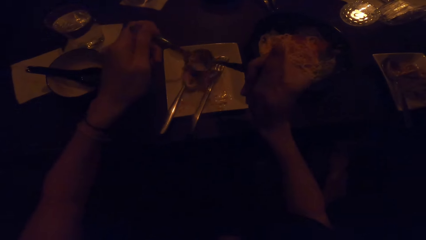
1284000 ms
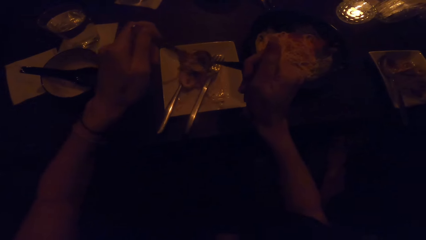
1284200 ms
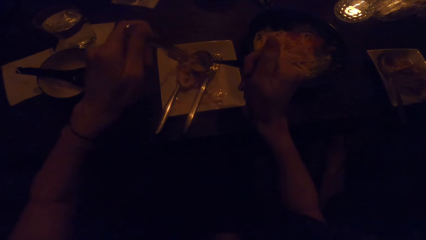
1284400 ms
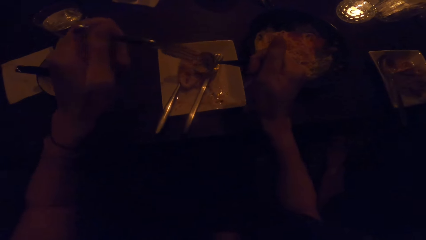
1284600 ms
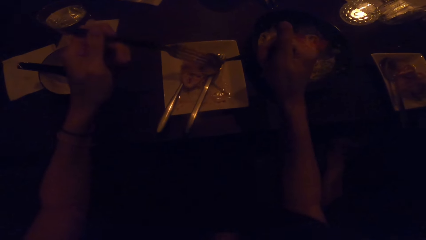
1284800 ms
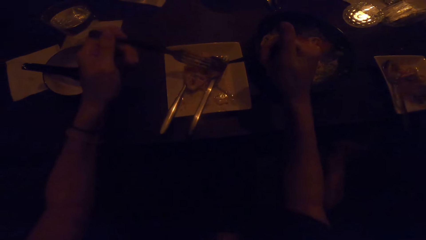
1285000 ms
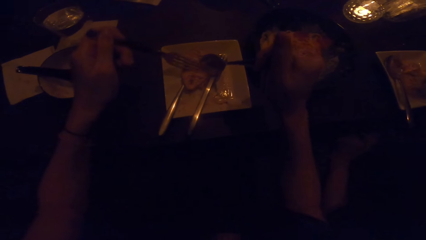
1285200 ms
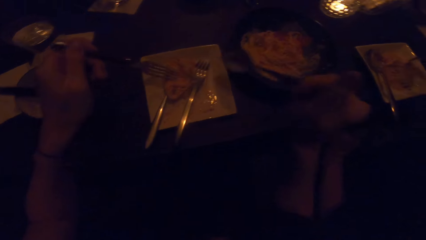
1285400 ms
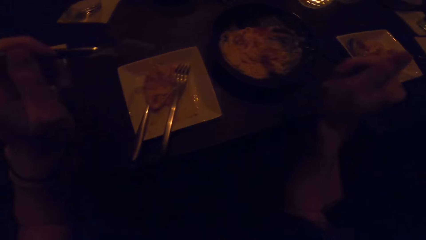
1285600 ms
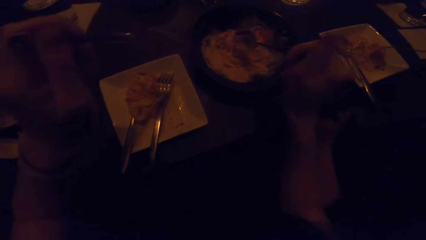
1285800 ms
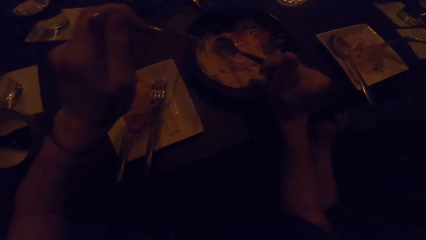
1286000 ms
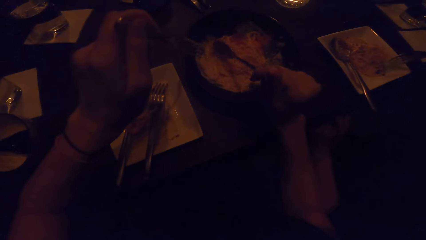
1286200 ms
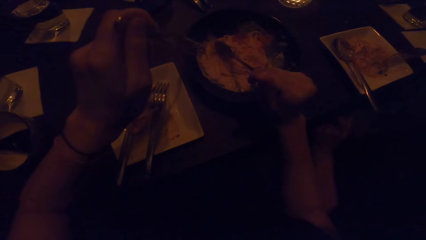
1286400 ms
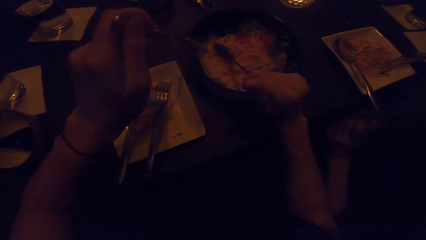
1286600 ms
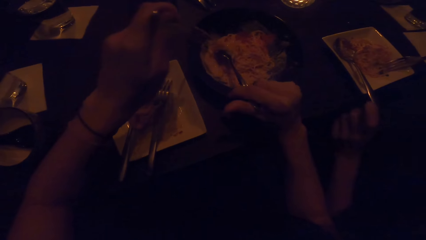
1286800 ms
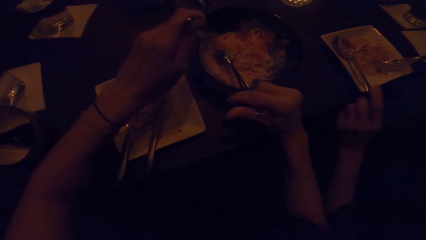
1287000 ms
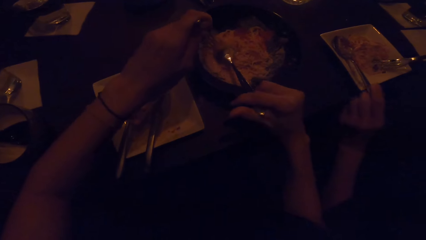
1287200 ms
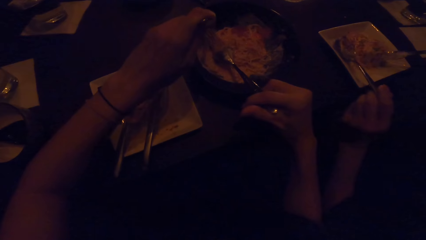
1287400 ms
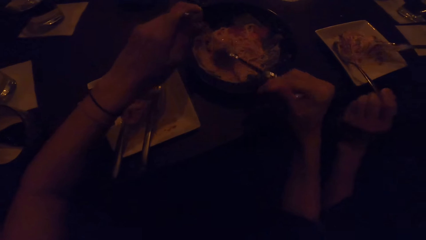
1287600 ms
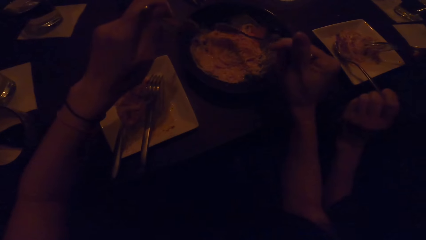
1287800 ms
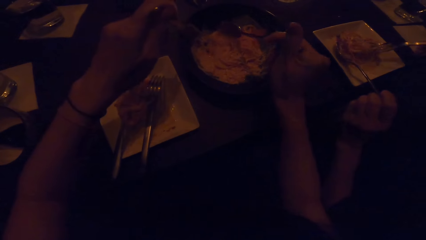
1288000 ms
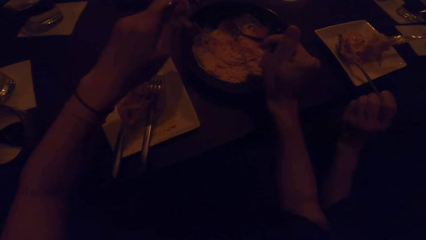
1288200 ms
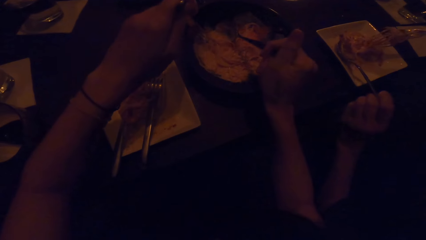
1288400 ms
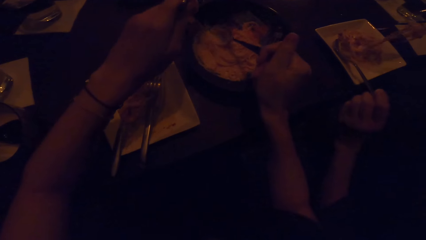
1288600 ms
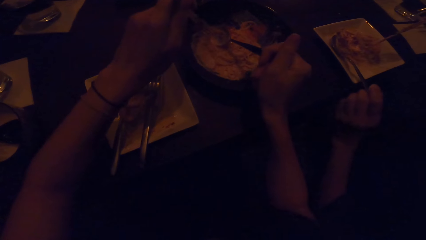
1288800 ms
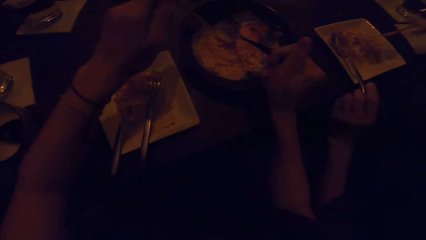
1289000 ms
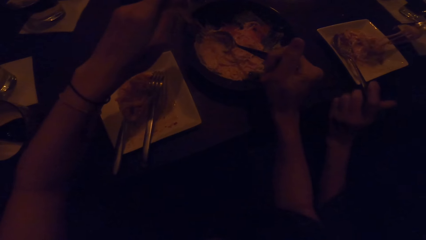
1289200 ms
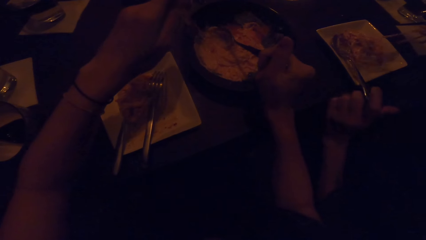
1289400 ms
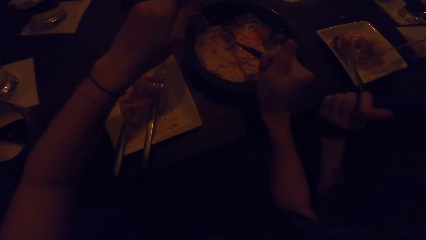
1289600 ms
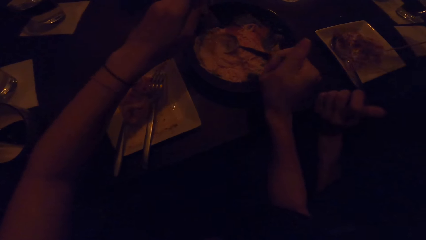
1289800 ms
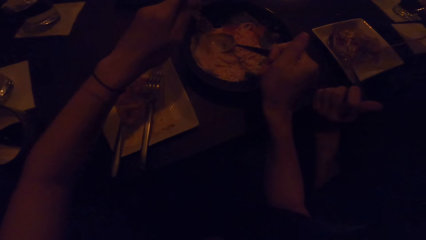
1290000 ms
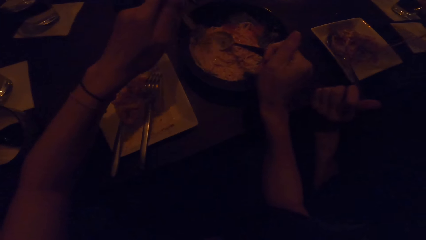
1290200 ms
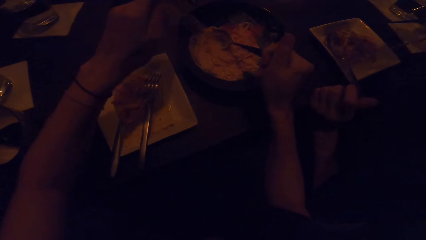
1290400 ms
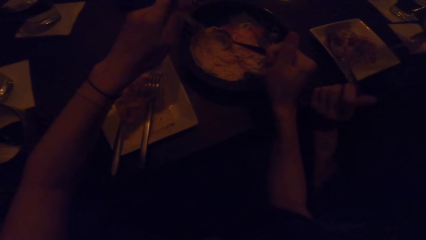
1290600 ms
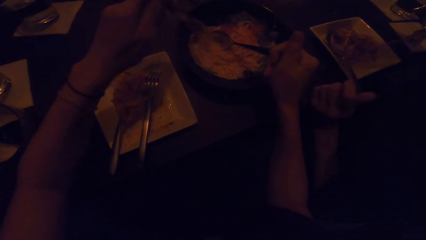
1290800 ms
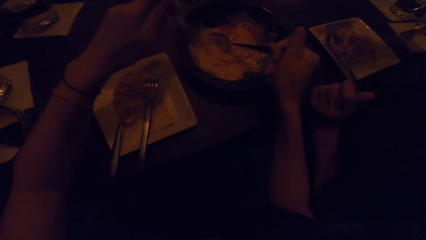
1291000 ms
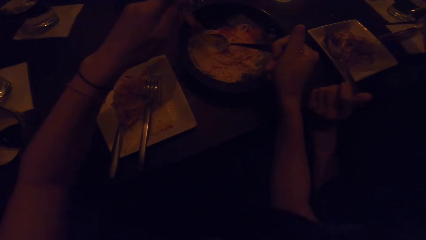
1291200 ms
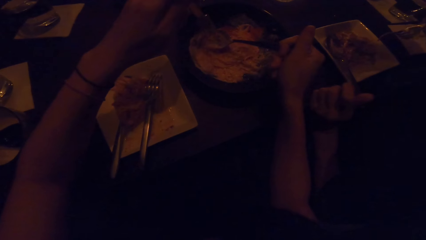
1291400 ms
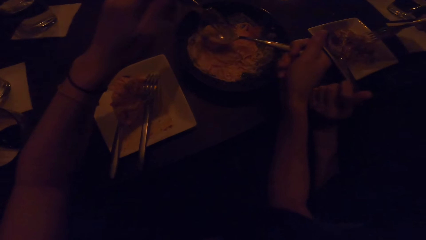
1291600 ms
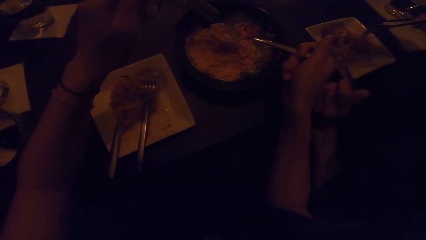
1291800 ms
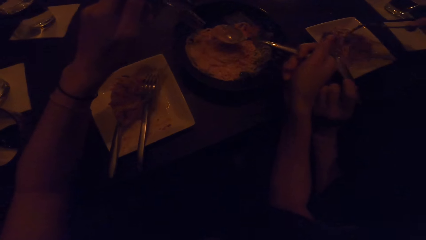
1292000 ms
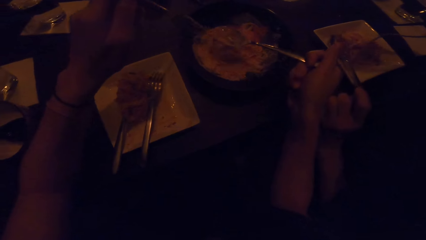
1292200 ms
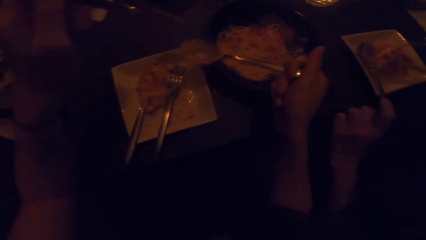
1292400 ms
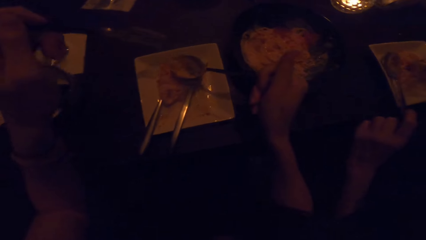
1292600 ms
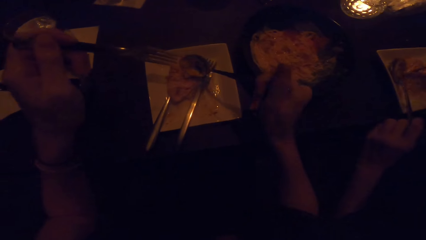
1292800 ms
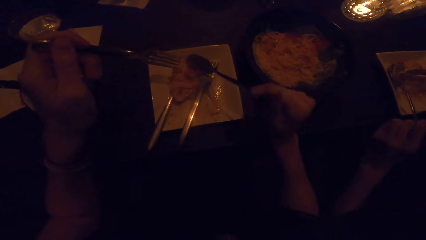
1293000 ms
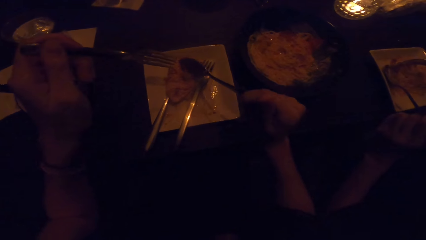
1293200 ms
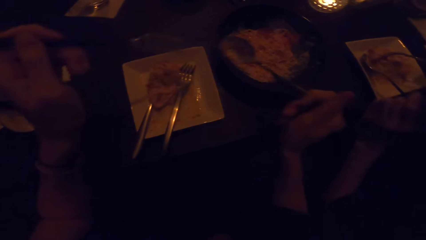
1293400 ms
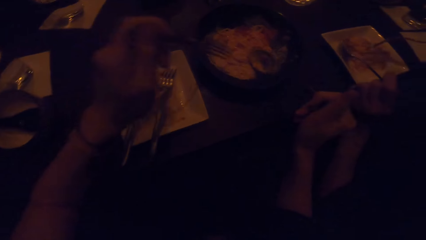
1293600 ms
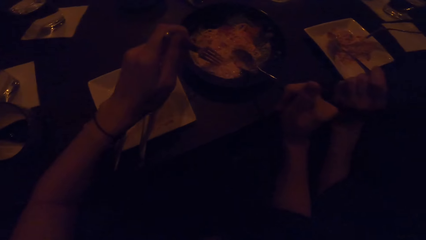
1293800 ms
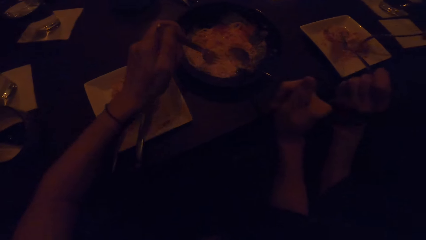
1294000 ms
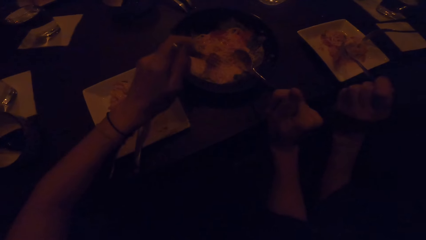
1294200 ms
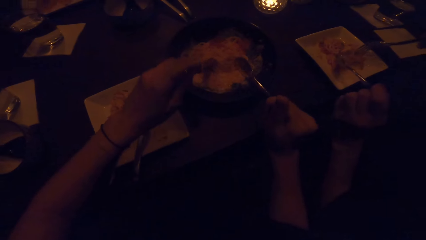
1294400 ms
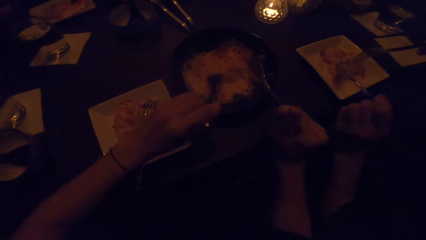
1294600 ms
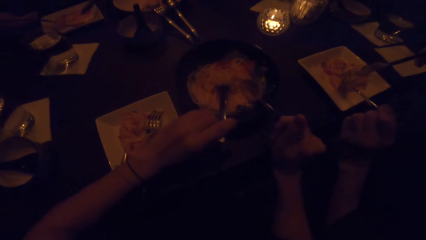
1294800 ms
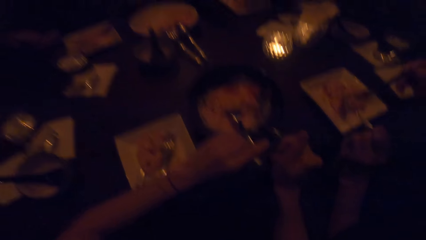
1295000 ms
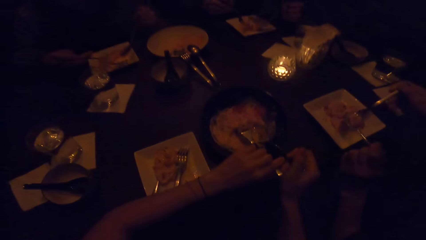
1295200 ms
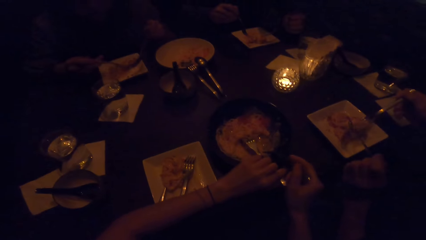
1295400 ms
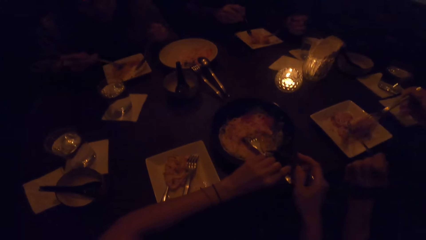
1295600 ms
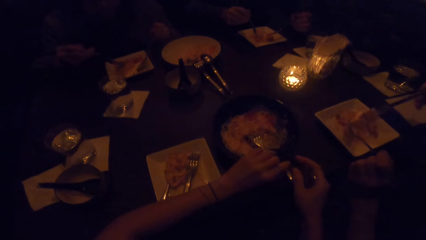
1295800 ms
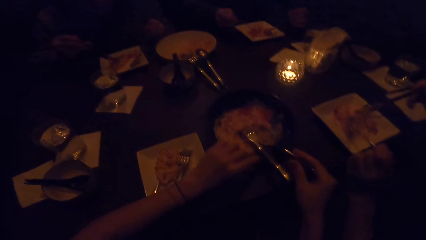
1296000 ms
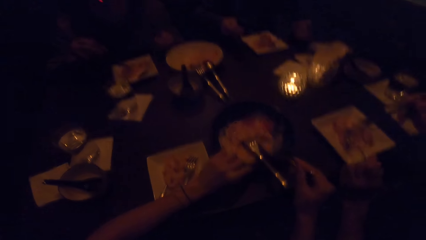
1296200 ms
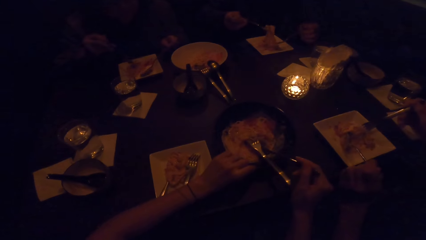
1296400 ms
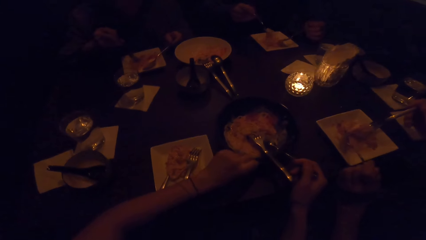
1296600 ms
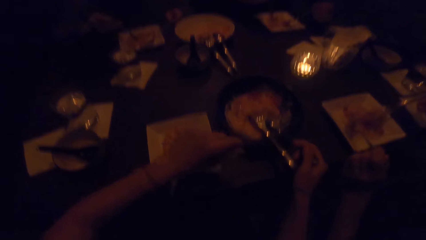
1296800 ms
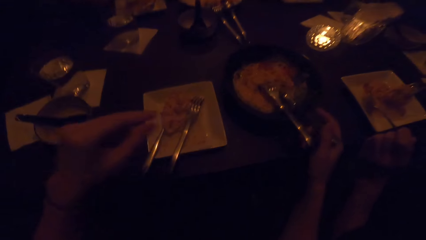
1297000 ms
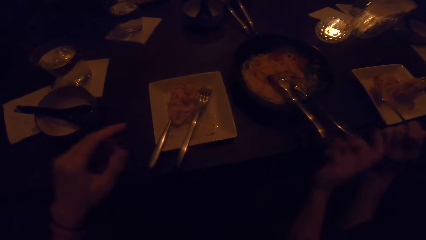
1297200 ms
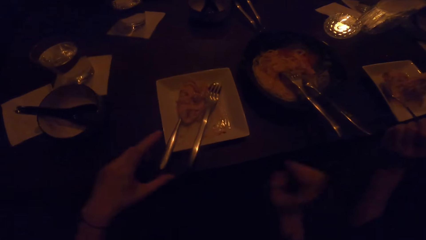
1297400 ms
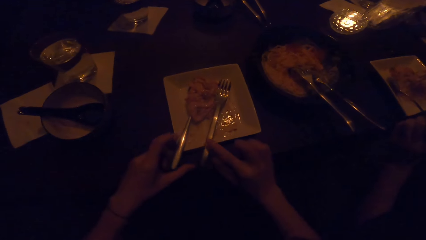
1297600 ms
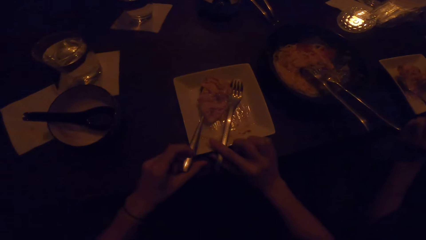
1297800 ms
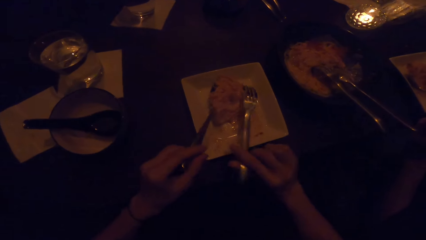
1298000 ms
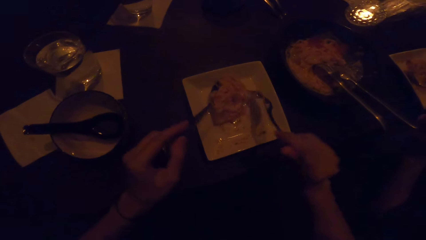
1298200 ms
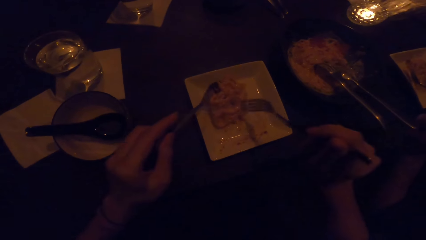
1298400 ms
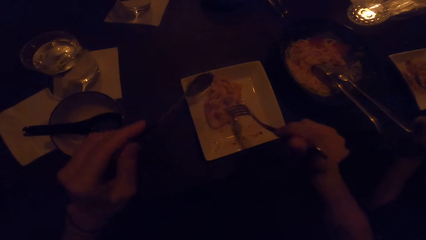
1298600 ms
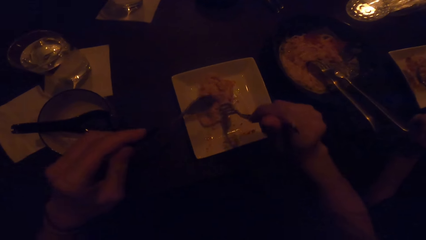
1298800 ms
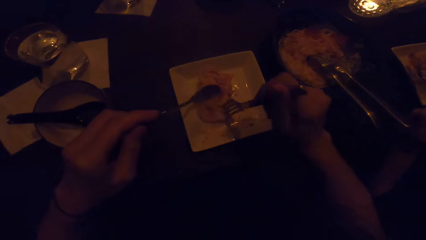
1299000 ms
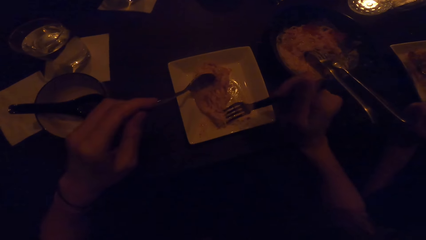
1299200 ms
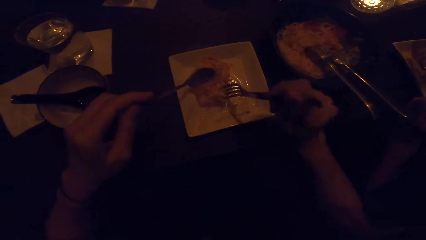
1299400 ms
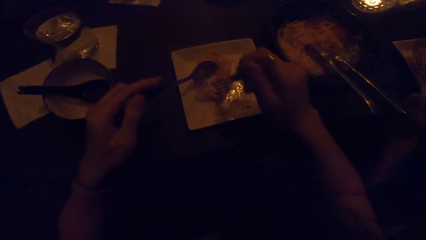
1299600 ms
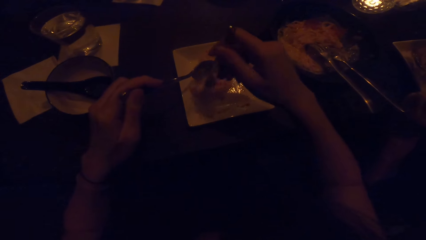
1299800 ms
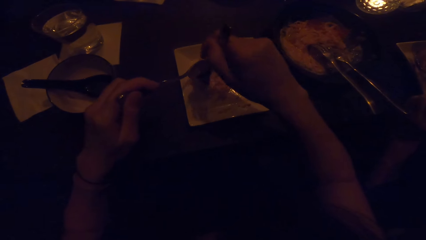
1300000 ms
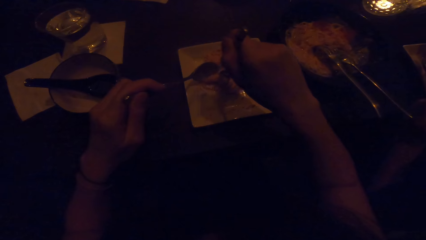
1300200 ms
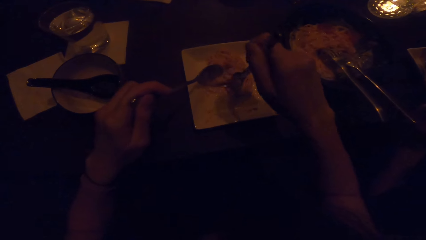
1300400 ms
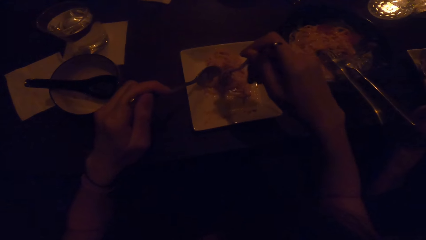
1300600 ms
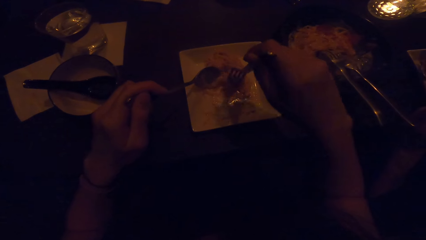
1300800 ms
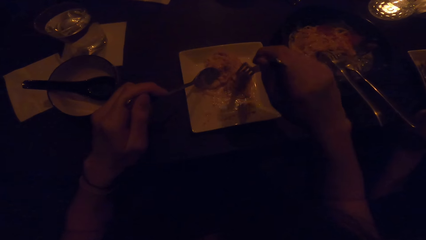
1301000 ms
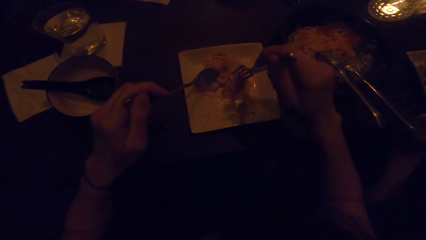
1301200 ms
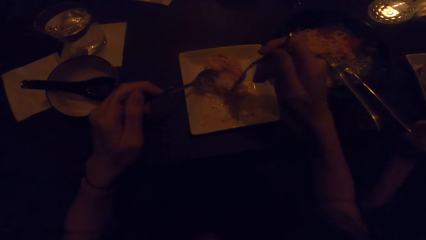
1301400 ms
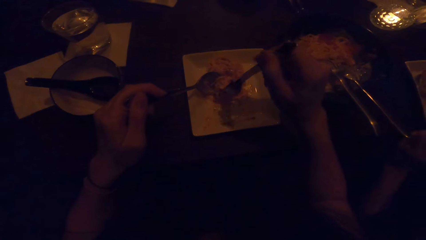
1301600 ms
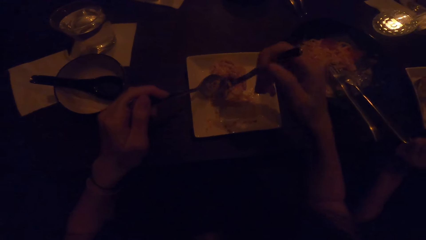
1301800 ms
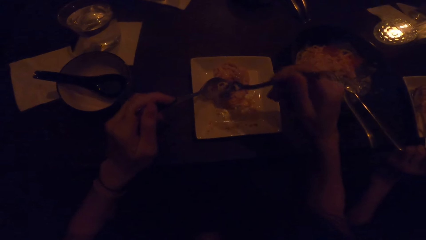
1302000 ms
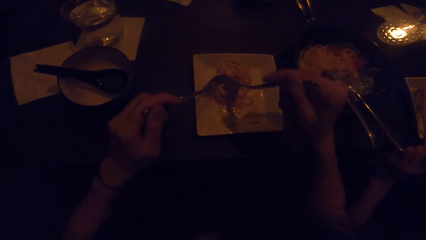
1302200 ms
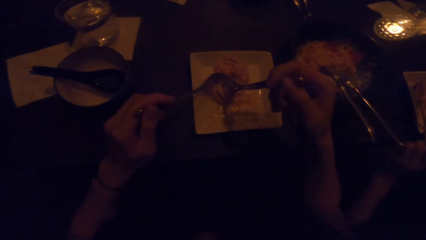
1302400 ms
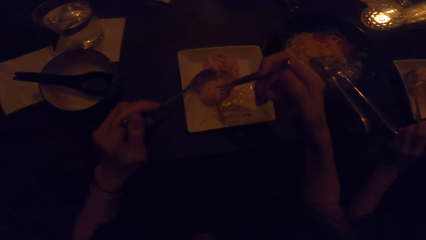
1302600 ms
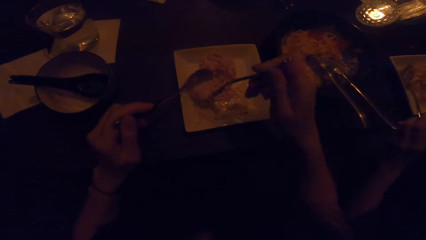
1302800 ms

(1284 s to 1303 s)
The camera wearer drops the cutleries into the food plate. She picks the cutleries in the plate in front of her with both hands, and eats with the cutleries.
